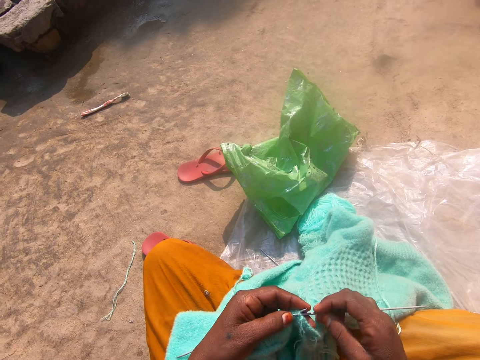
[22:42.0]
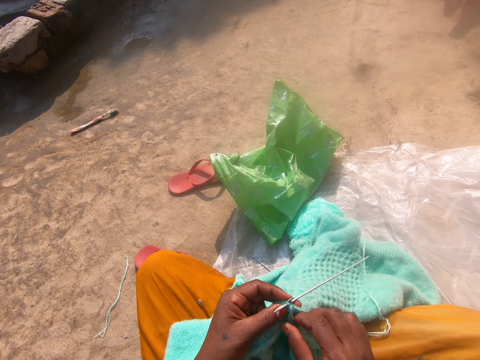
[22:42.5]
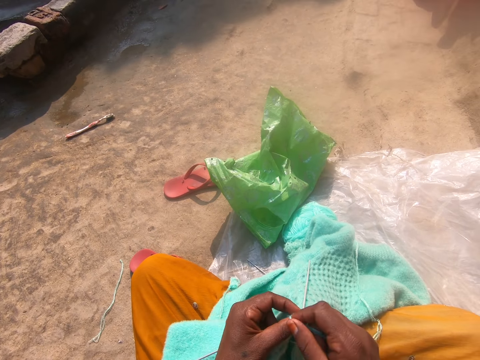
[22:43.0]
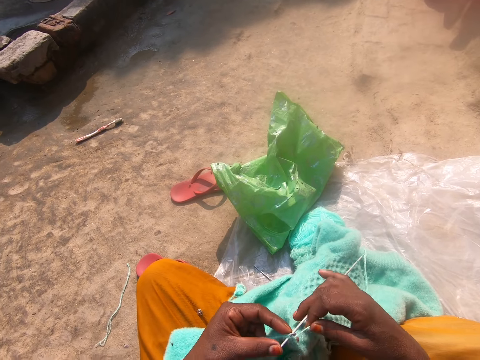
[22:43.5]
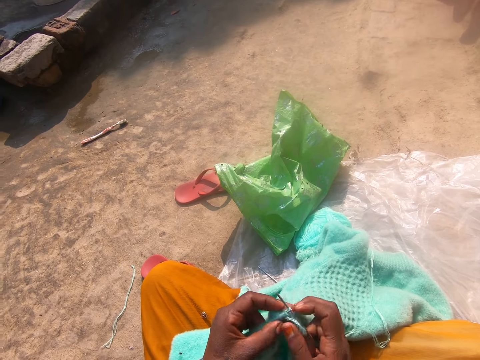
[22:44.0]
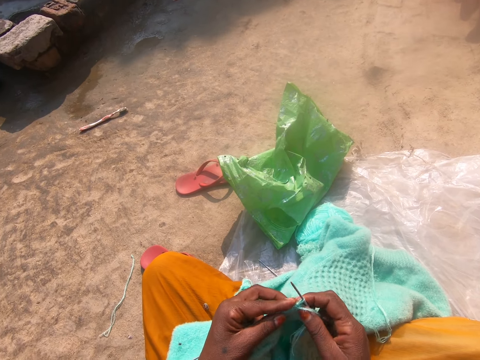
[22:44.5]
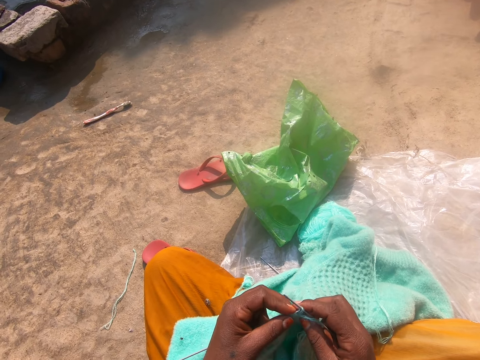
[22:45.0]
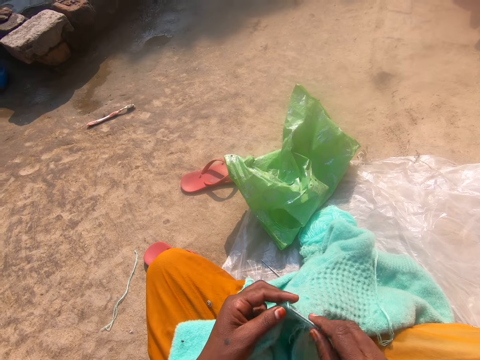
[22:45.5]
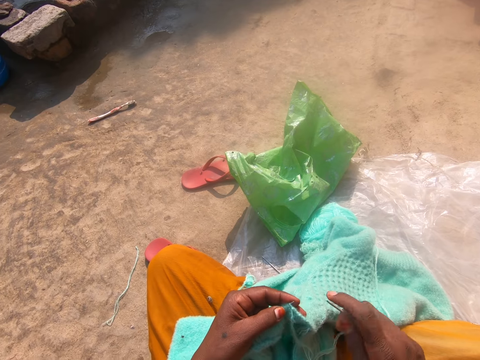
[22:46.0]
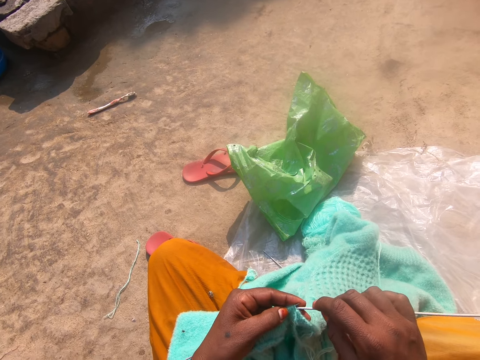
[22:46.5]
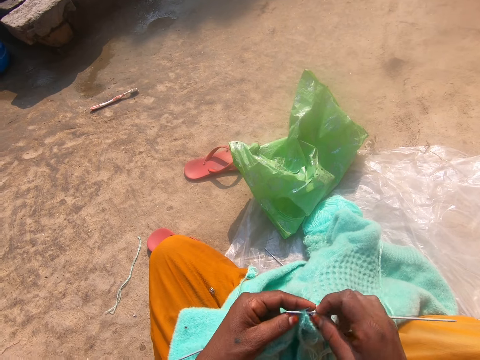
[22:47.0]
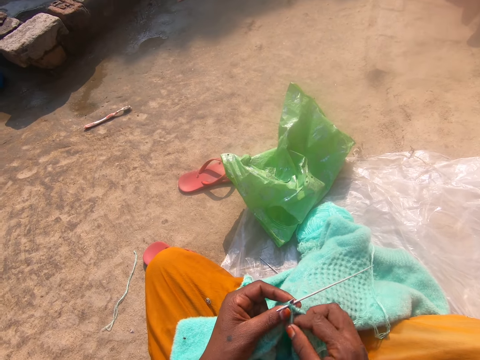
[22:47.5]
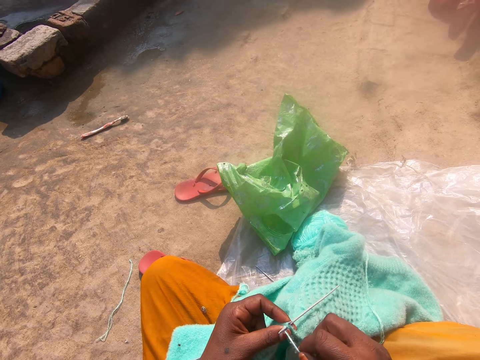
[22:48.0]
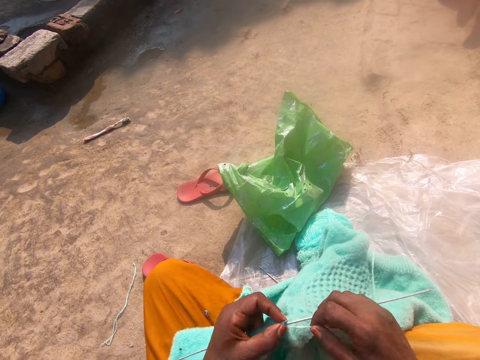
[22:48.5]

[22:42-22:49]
The camera wearer rolls the string on the knitting needle.

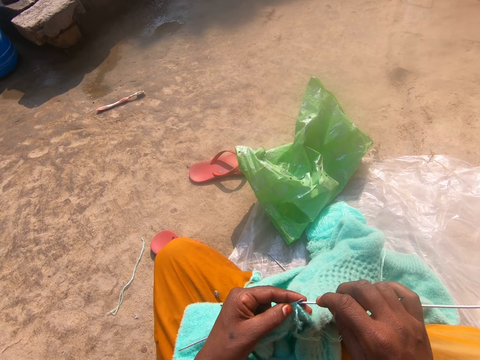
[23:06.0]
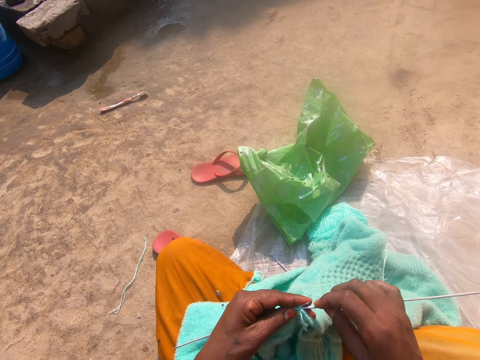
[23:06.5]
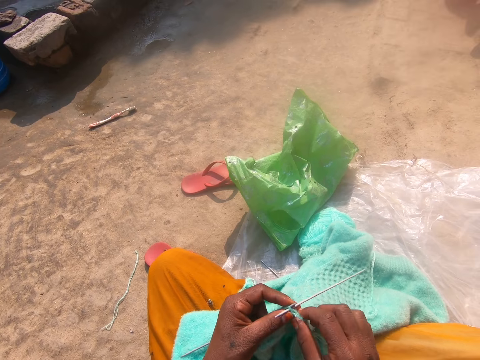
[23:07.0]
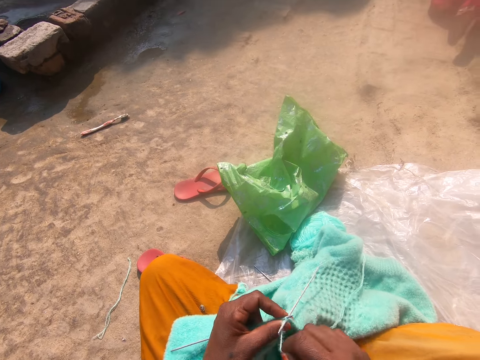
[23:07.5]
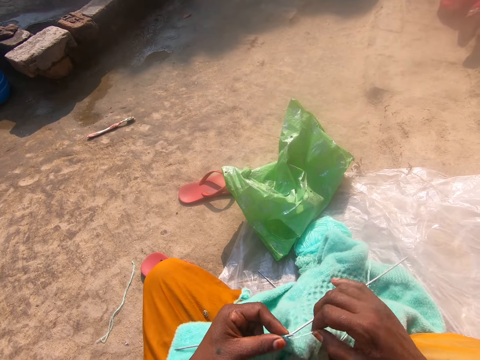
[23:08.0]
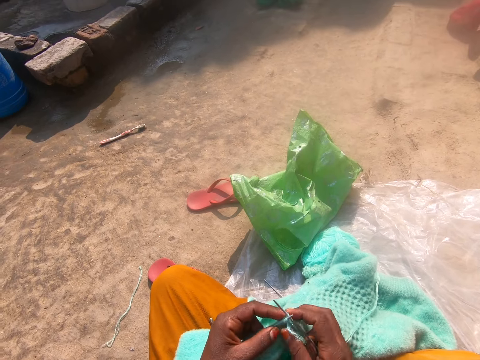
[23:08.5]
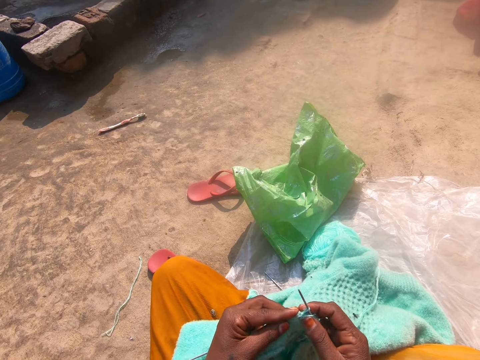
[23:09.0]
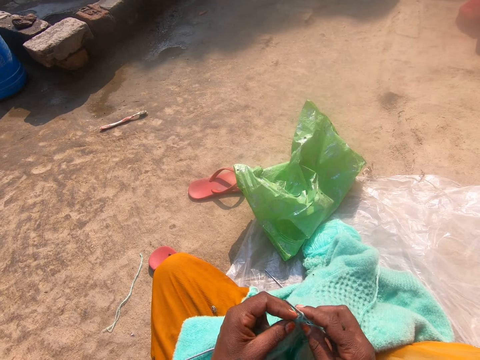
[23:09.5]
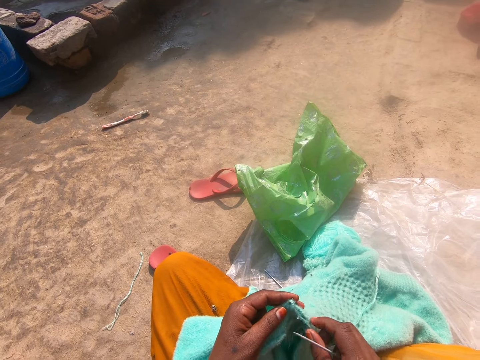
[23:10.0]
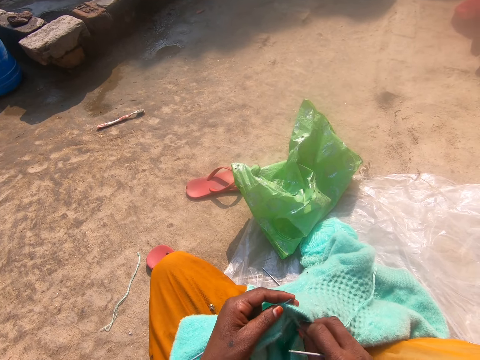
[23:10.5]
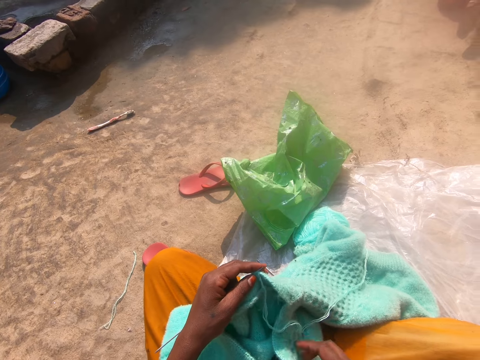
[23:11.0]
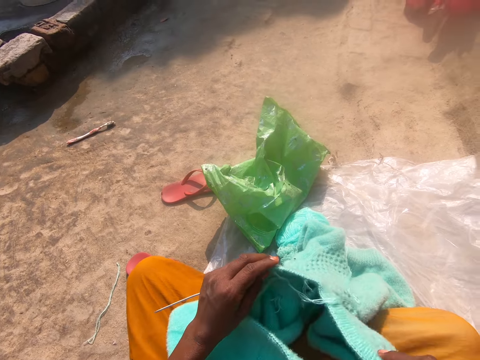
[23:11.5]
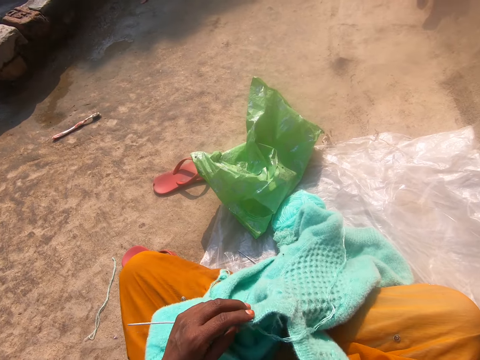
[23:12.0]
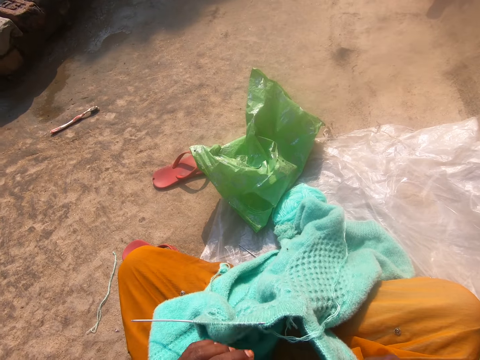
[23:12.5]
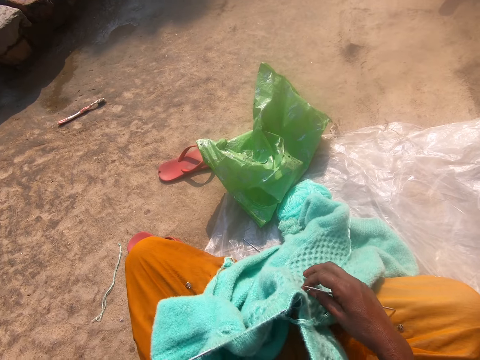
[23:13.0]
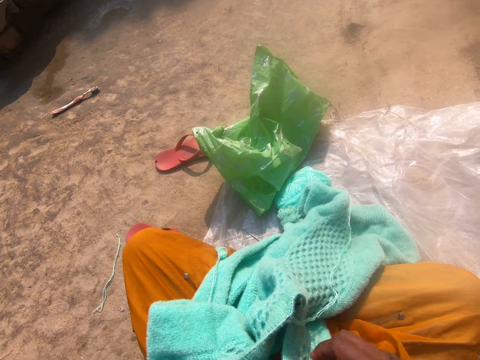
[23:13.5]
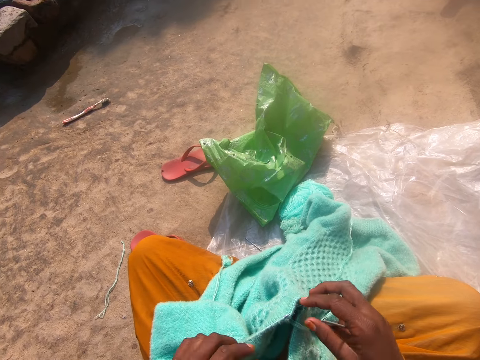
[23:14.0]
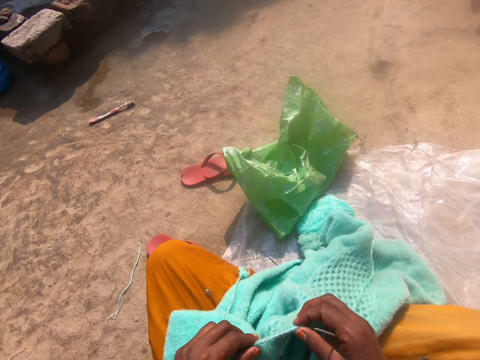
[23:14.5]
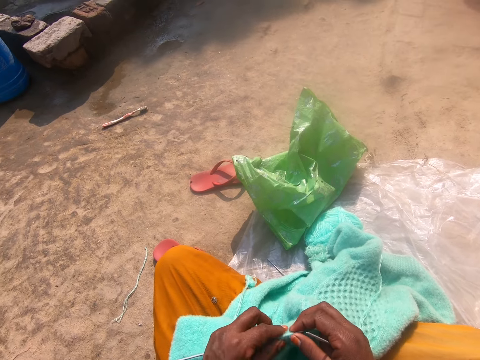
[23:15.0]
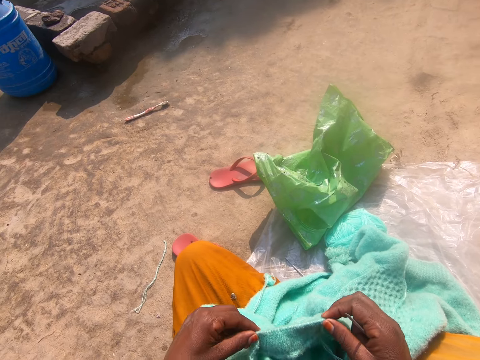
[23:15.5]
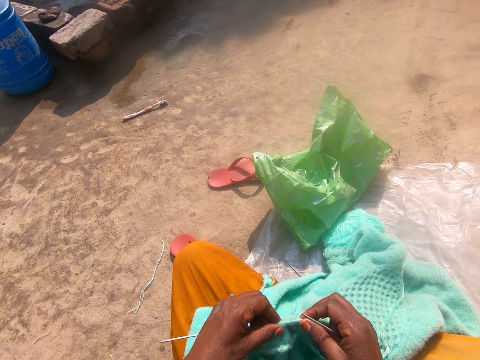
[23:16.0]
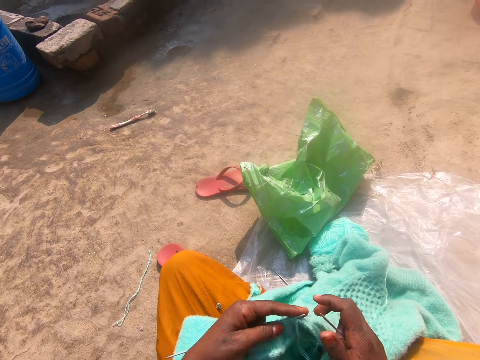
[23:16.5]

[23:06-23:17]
The camera wearer holds a knitting thread. She adjusts the cardigan on her lap closer. She adjusts a knitting needle in the cardigan.

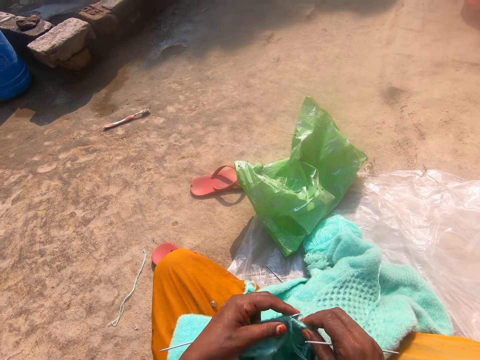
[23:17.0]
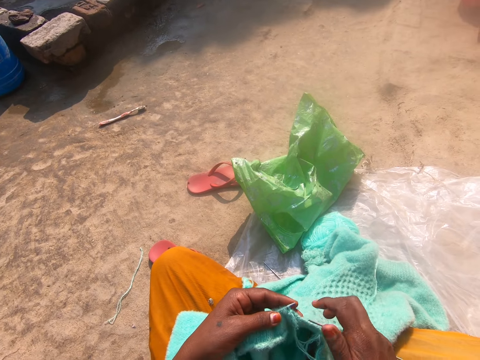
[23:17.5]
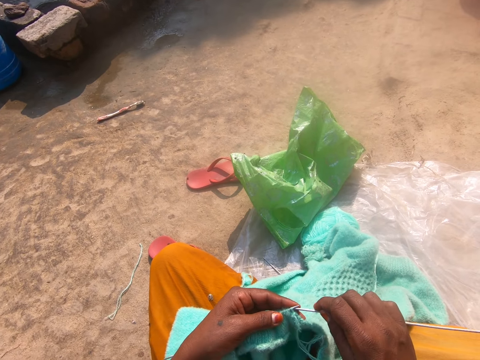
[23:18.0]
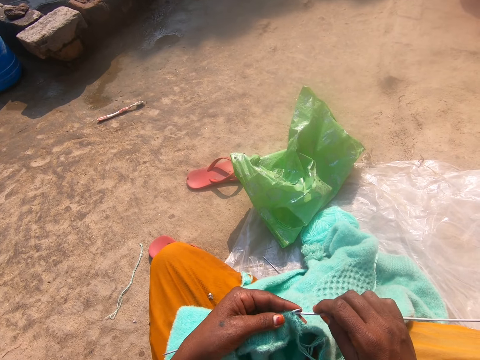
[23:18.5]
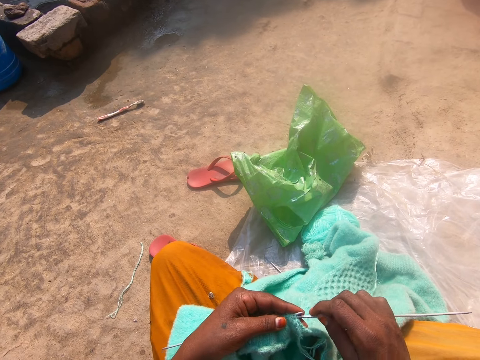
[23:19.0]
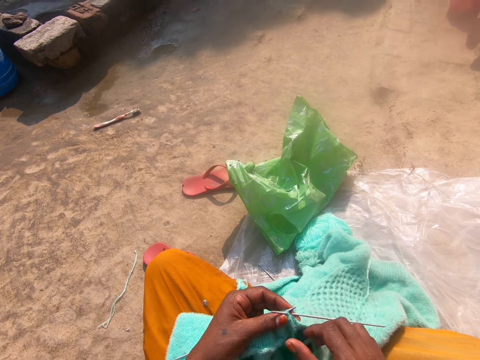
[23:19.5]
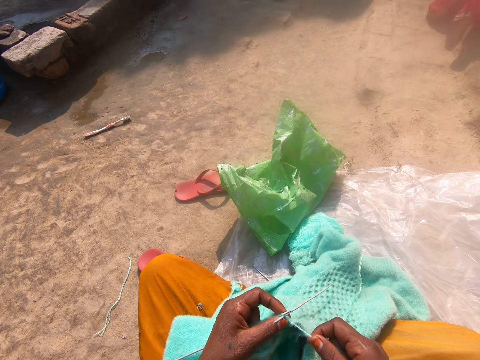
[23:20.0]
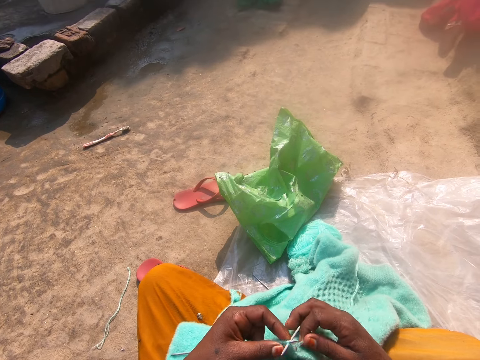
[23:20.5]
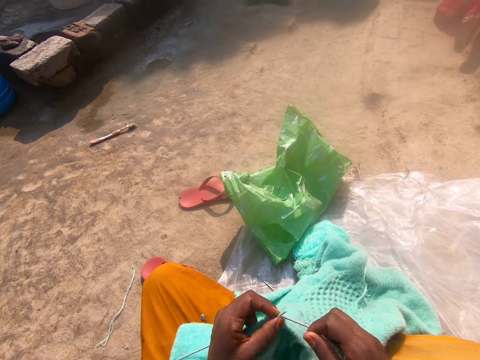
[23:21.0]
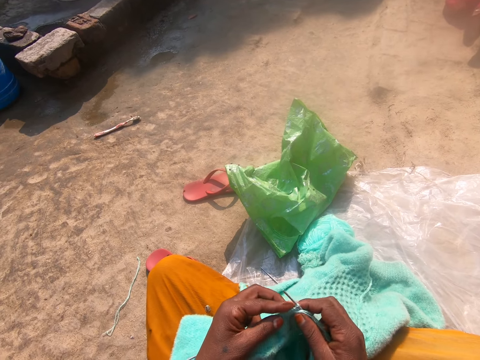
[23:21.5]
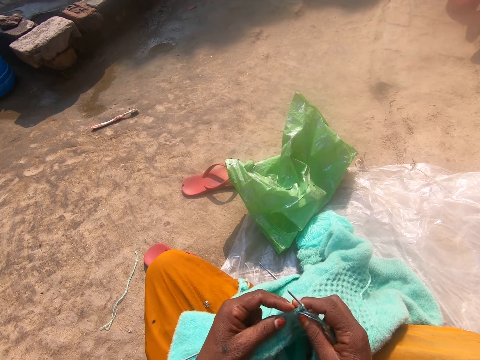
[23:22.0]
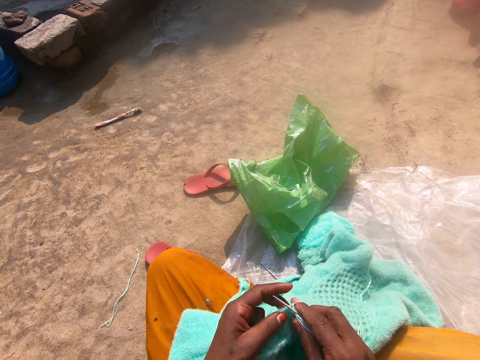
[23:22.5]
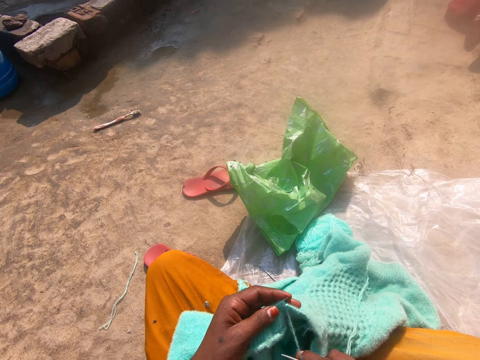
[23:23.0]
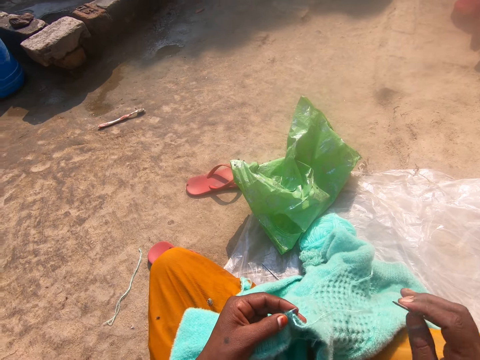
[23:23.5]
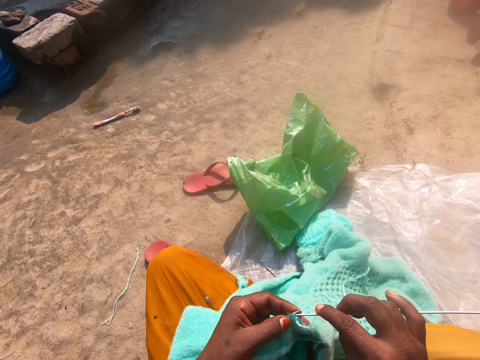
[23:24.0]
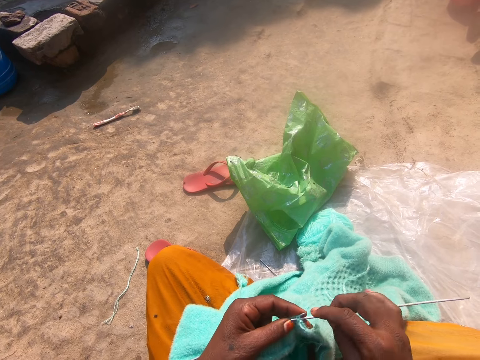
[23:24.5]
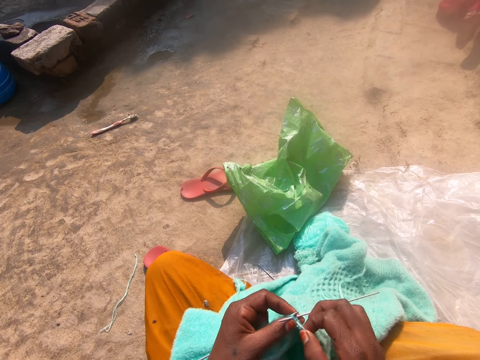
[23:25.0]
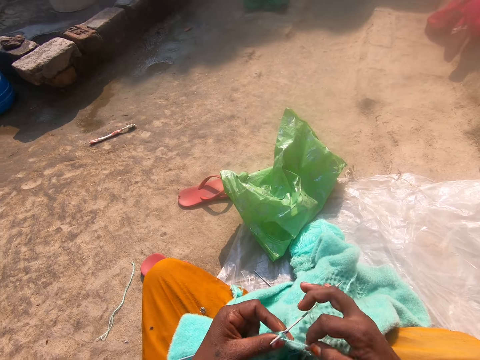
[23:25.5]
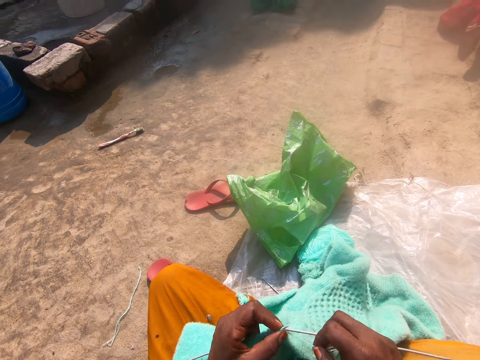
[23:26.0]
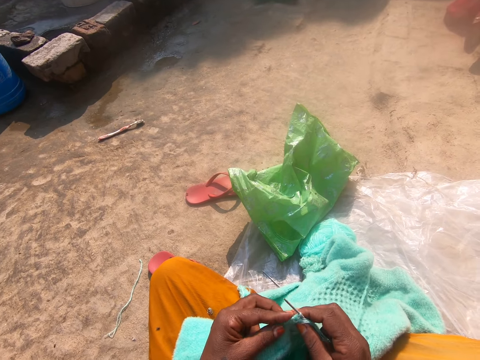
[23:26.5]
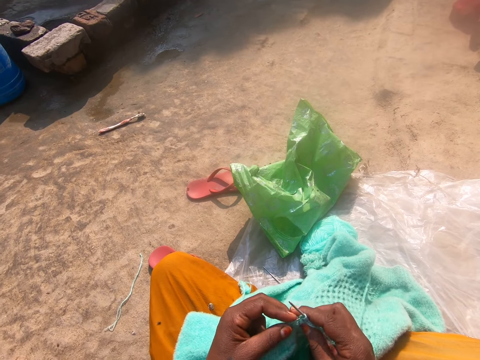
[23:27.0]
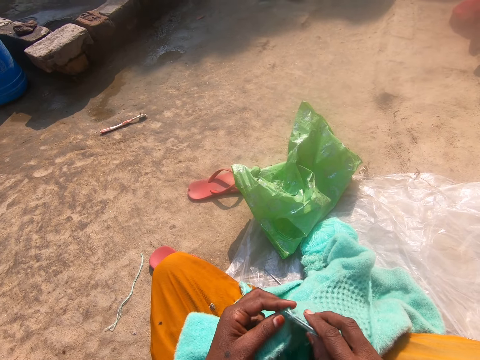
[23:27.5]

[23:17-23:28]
The camera wearer knits the cardigan on her lap. She holds Addi double-ended crochet hooks. She holds a knitting thread.
